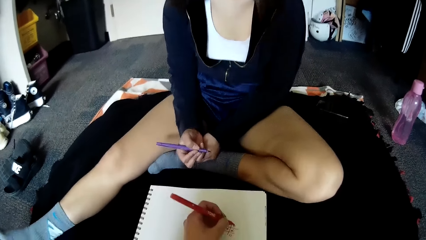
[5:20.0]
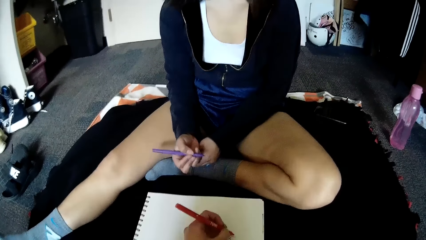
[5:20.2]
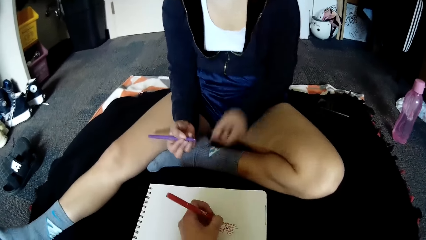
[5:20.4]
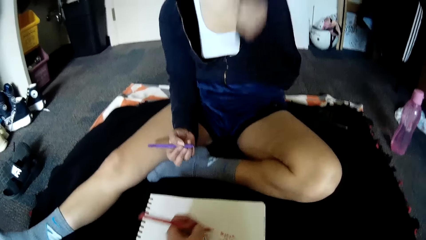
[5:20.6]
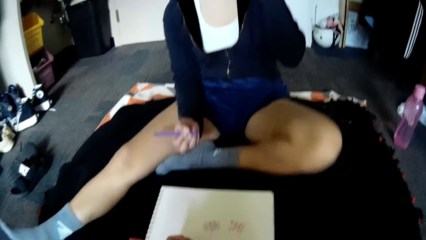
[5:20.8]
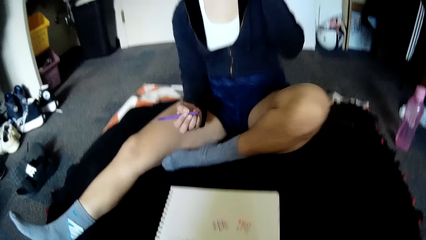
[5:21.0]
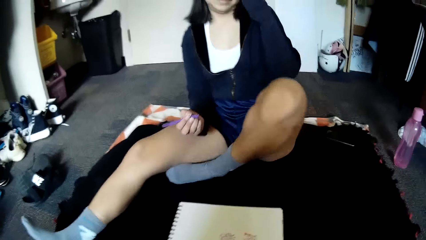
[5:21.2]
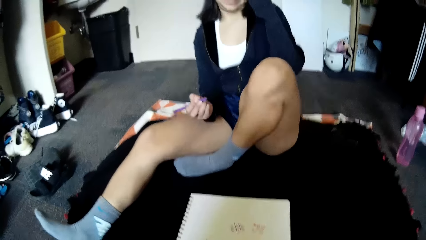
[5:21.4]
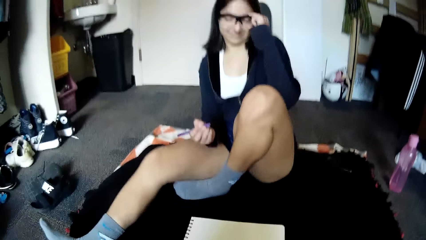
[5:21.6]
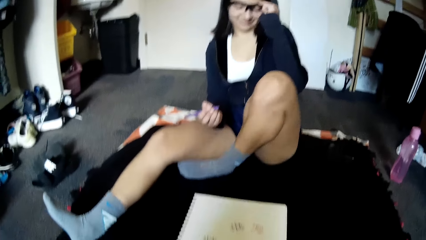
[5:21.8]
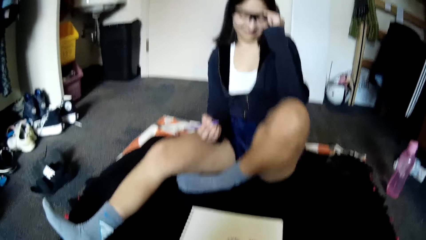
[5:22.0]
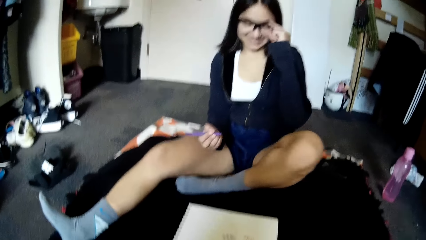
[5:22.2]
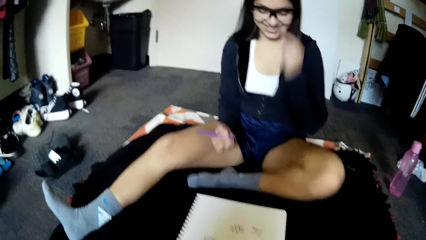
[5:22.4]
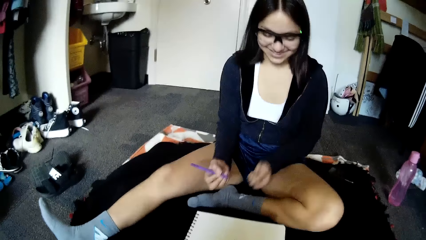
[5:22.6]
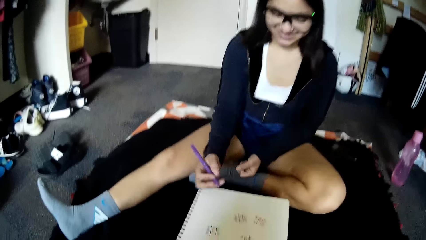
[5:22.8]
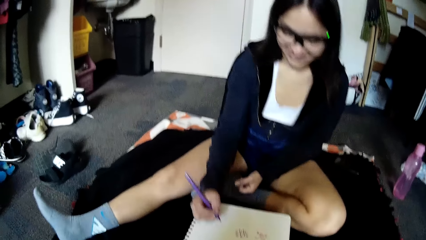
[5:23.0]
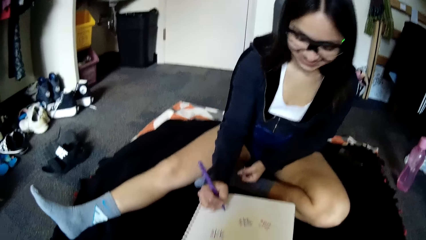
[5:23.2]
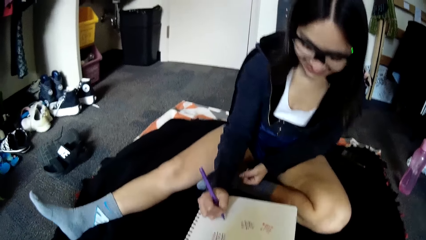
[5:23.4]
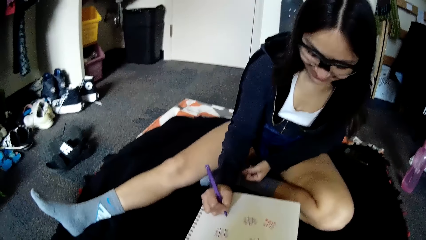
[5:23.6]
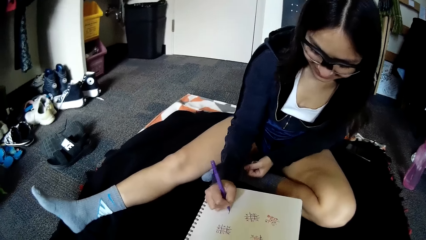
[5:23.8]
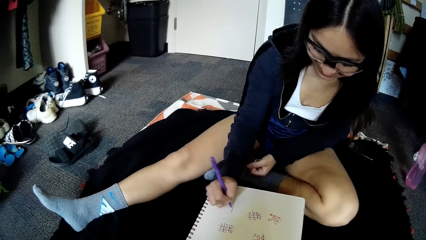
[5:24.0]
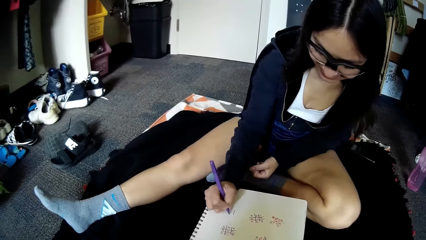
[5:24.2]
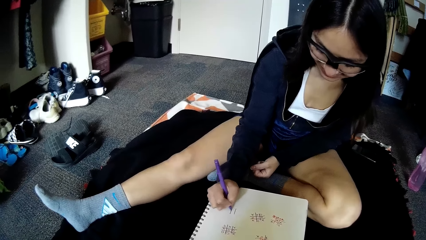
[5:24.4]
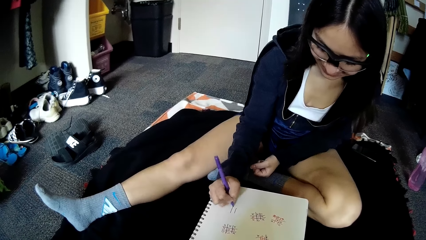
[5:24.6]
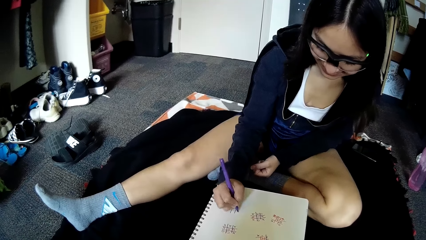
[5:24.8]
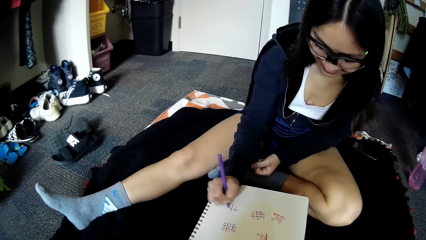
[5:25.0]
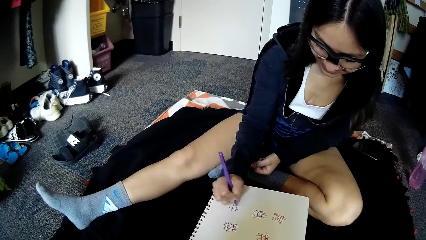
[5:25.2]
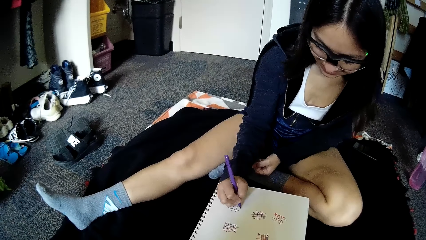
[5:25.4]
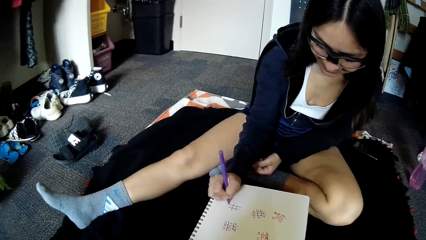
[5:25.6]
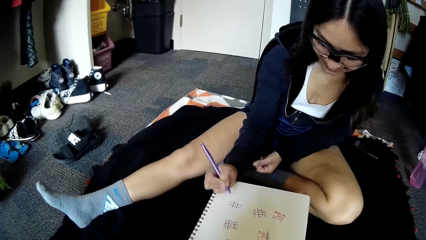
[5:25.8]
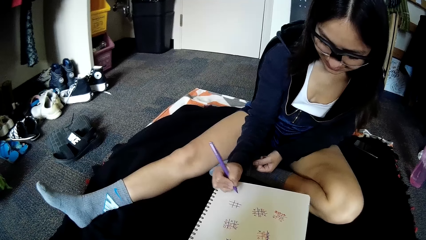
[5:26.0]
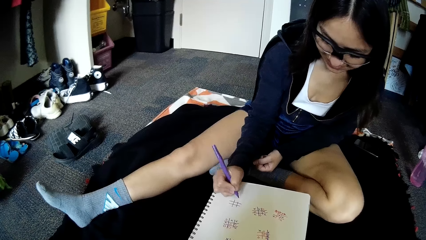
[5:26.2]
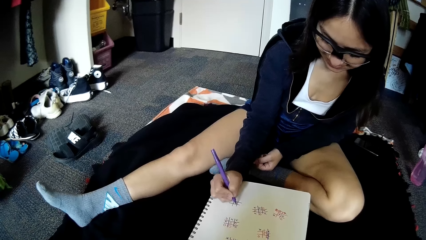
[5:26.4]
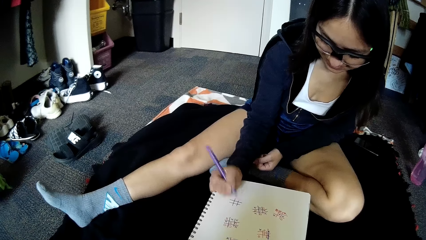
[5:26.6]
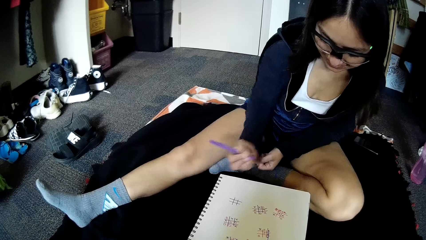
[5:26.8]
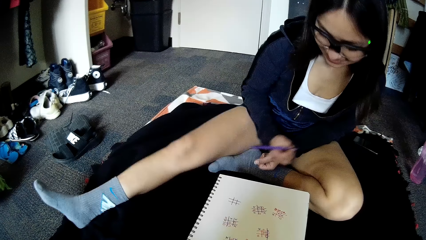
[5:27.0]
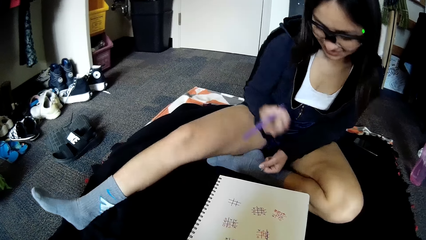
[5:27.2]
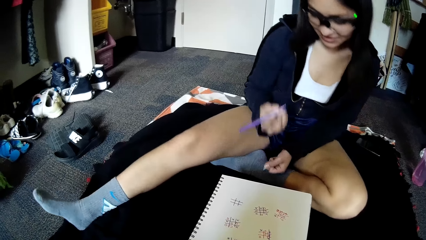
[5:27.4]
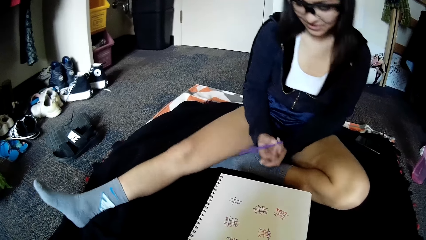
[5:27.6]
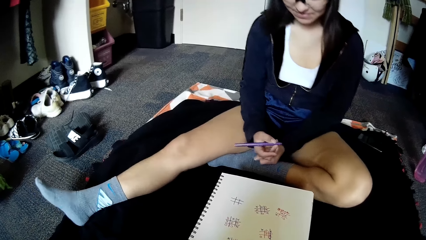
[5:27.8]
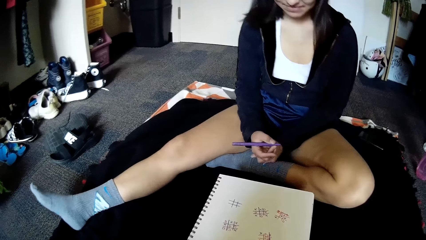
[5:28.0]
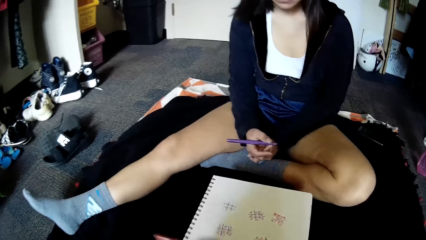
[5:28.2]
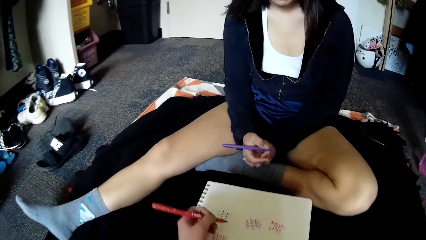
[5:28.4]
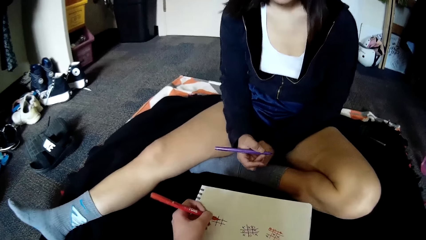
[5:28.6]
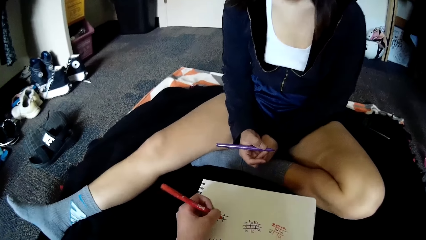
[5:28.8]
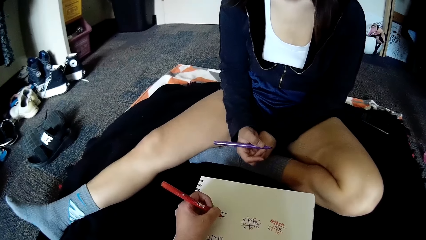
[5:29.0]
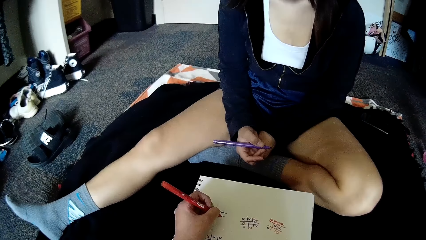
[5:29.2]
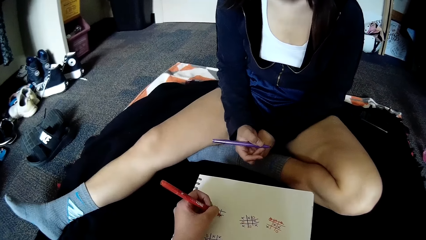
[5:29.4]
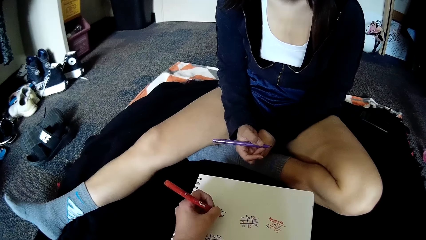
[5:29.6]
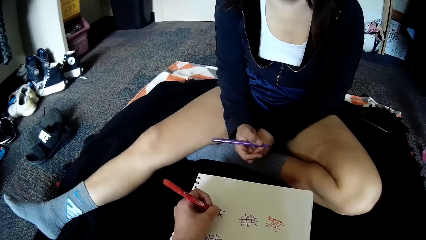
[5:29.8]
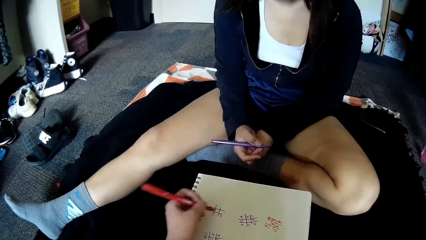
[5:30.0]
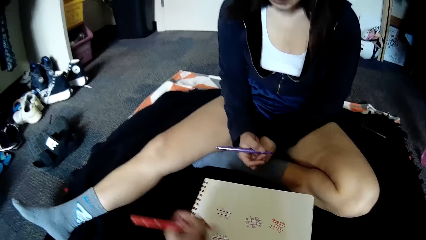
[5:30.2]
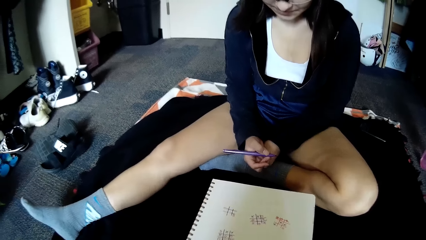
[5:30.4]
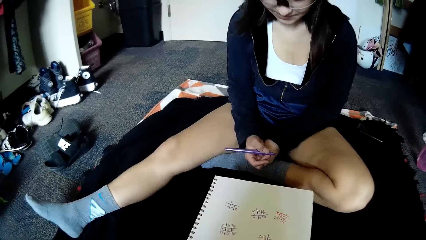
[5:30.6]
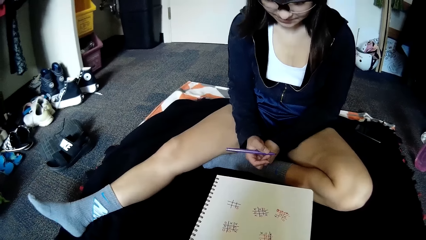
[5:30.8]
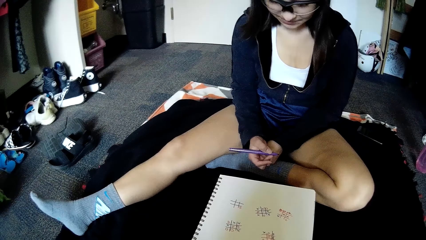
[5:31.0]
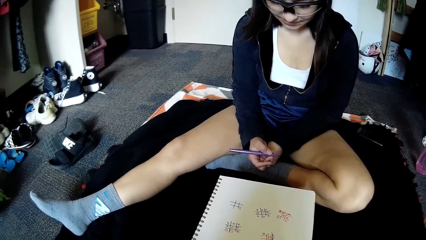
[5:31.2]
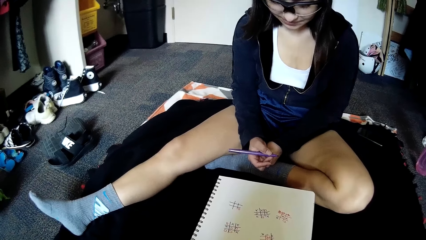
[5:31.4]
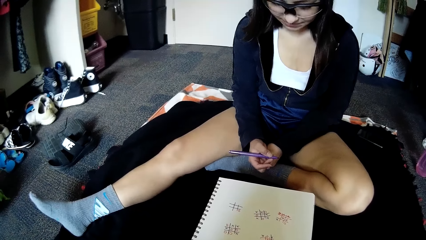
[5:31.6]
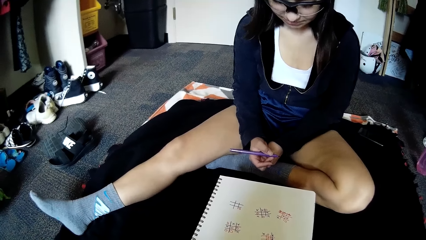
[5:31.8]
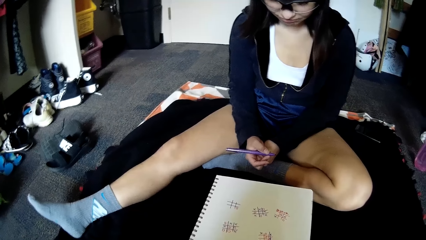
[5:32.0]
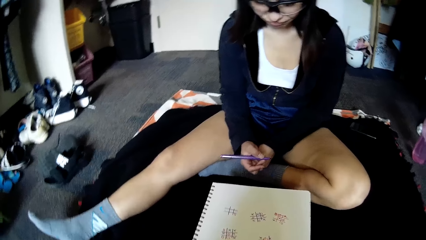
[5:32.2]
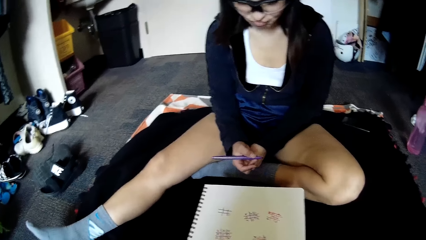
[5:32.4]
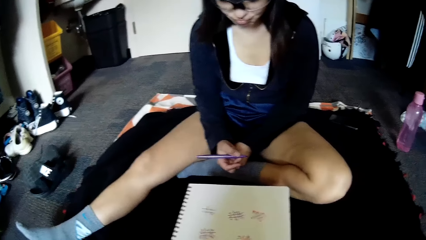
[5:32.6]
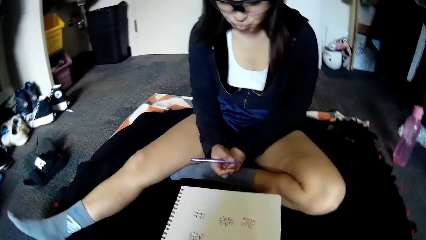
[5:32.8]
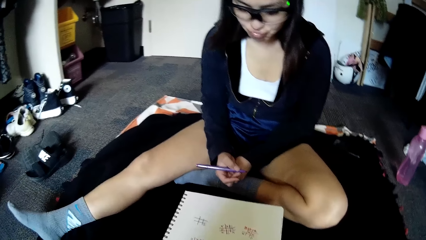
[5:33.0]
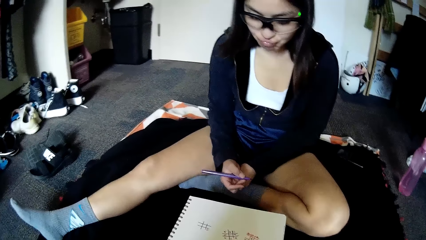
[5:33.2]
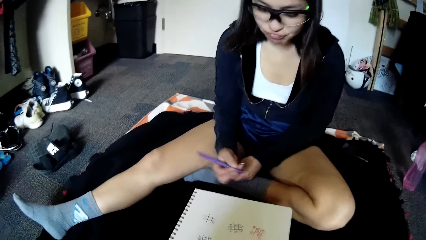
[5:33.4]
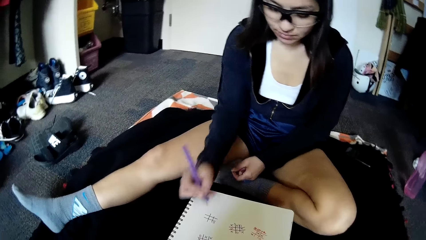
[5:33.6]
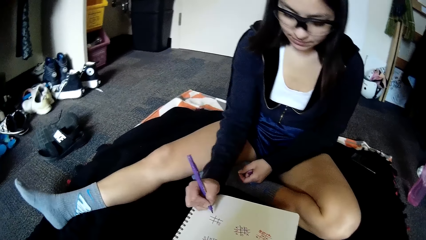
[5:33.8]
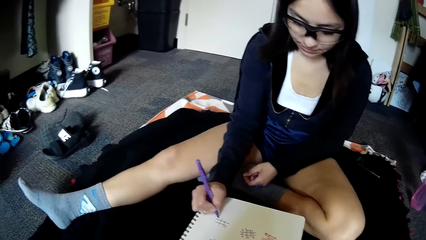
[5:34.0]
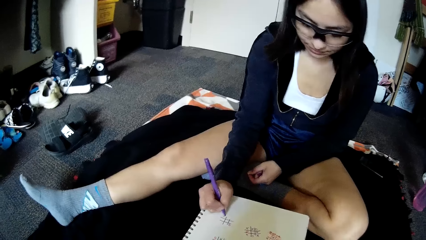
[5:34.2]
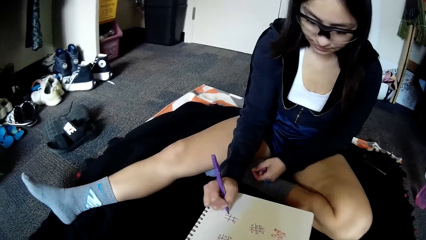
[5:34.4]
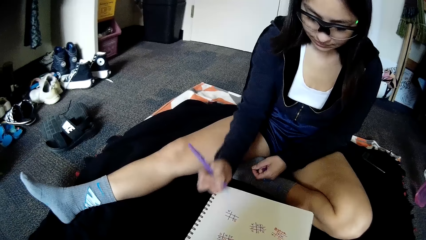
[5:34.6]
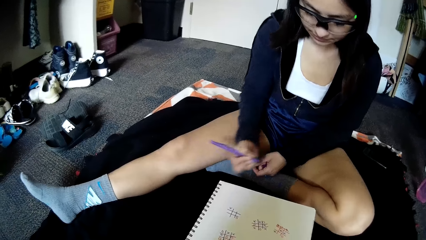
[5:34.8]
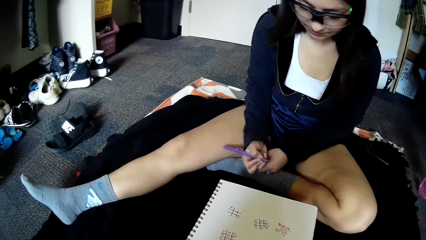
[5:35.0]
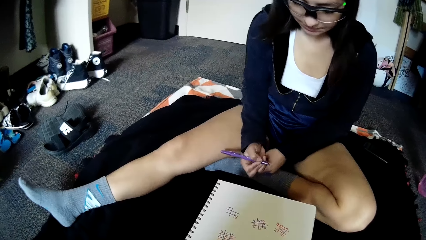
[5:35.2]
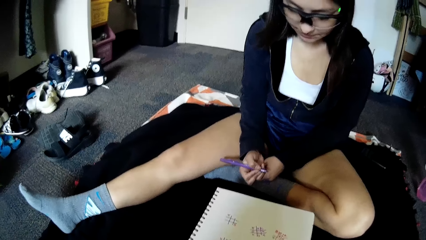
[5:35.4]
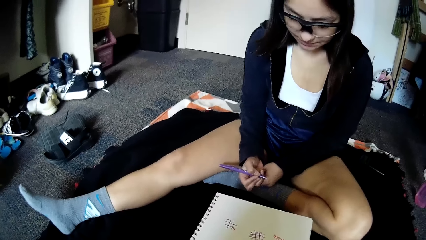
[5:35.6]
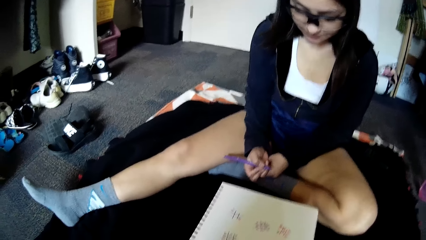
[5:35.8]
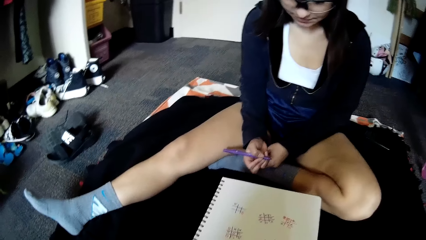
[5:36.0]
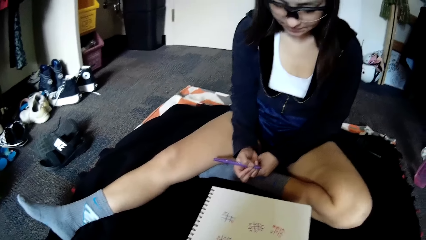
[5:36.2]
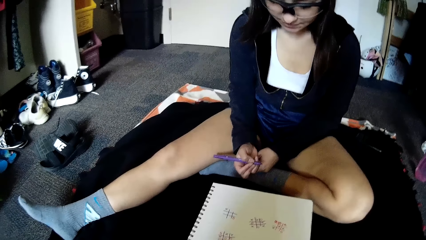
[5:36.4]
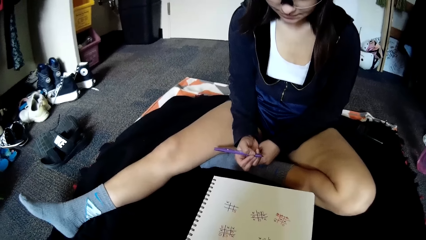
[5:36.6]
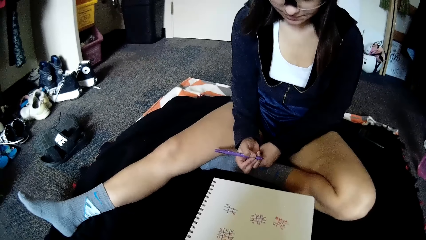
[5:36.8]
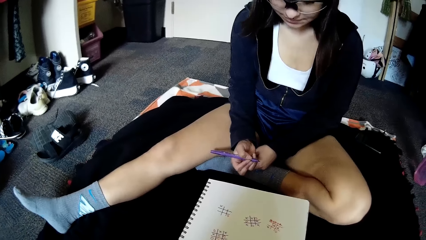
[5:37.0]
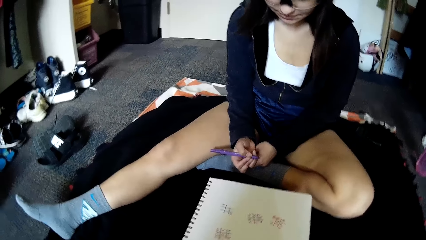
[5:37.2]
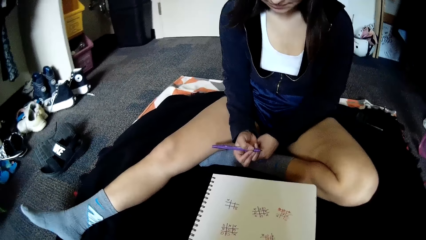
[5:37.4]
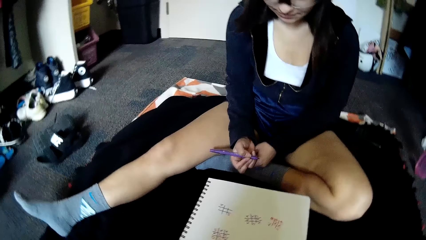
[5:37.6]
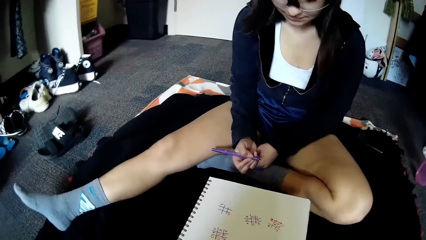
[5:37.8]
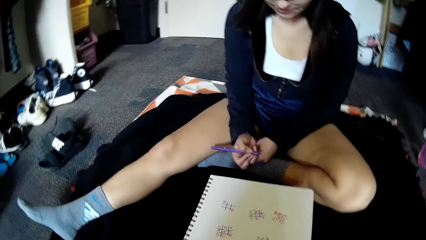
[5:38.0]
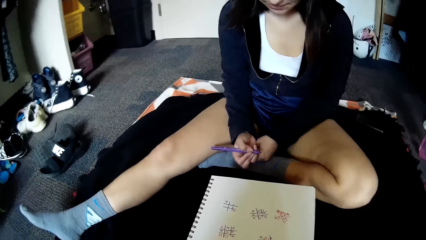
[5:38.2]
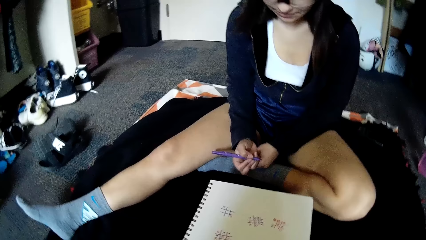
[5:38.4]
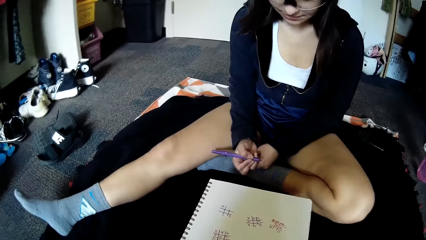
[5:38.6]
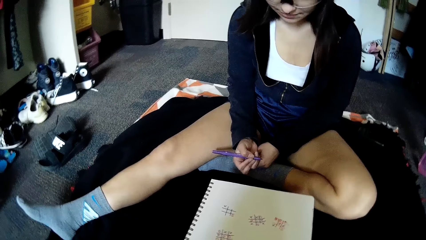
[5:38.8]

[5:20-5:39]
The camera wearer strikes a line through the grid of squares on the paper with the red pen in her left hand. The woman touches the pair of camera glasses with her left hand, and draws a grid of squares on the paper with the purple pen in her right hand. The camera wearer writes in the grid of squares on the paper with the red pen in her left hand. The woman writes in the grid of squares on the paper with the purple pen in her right hand.
